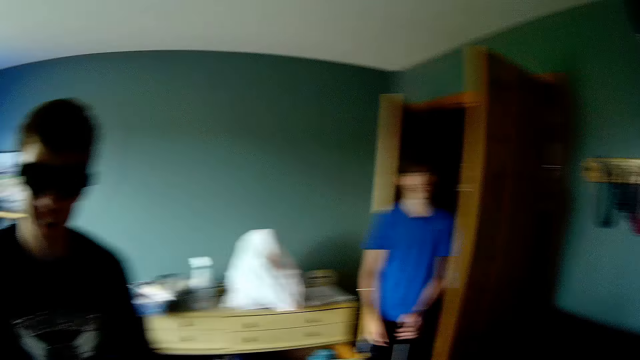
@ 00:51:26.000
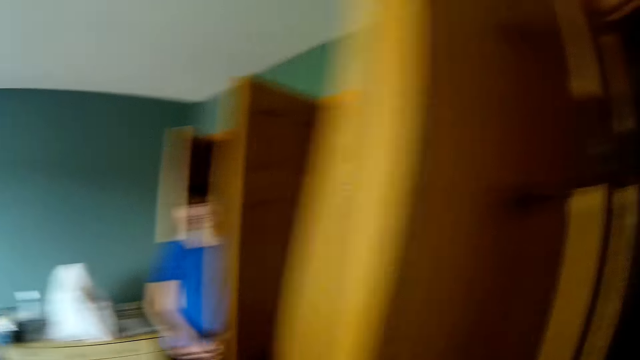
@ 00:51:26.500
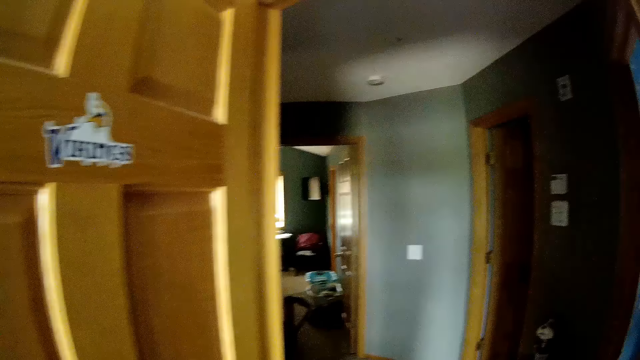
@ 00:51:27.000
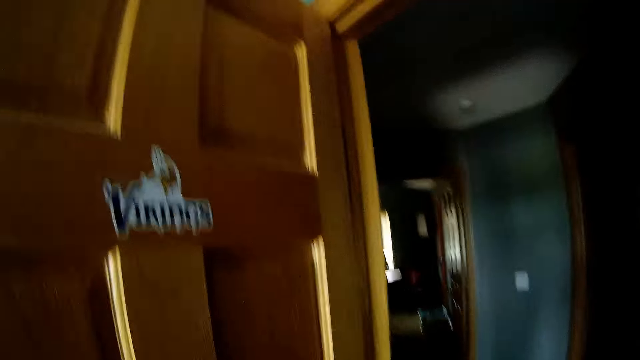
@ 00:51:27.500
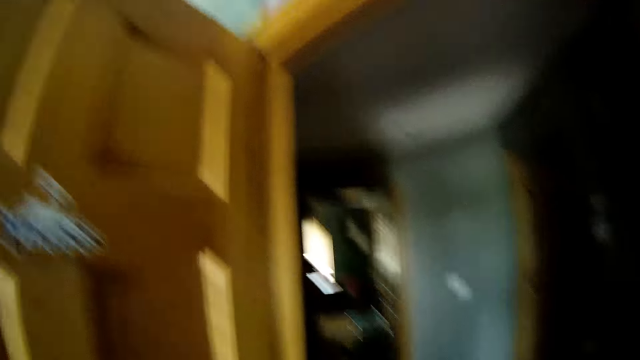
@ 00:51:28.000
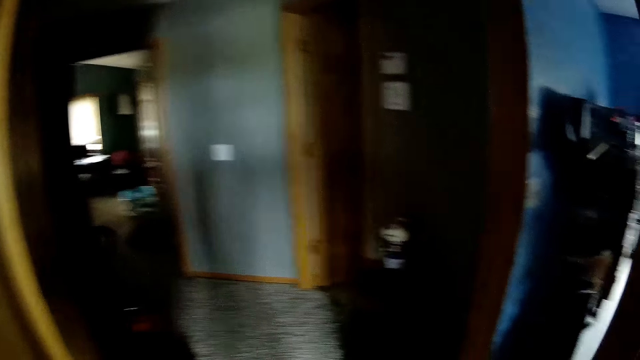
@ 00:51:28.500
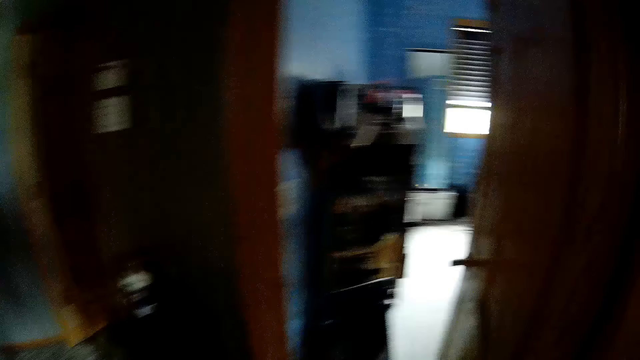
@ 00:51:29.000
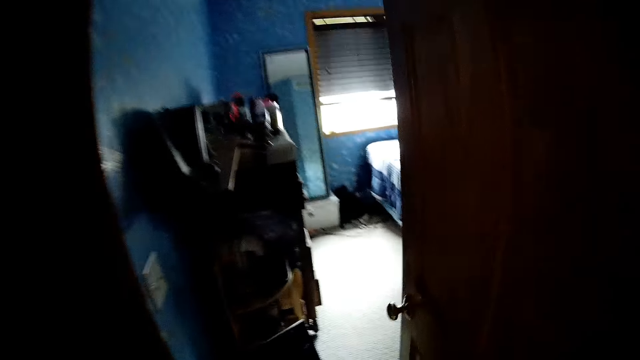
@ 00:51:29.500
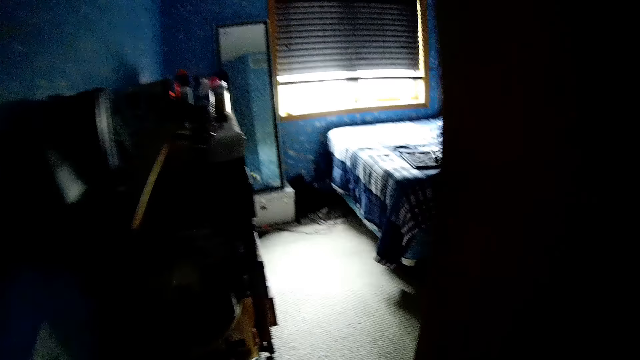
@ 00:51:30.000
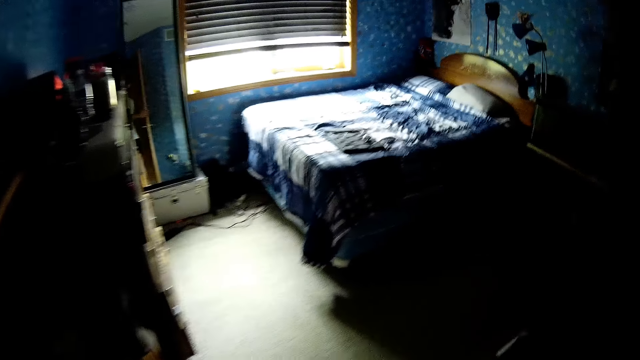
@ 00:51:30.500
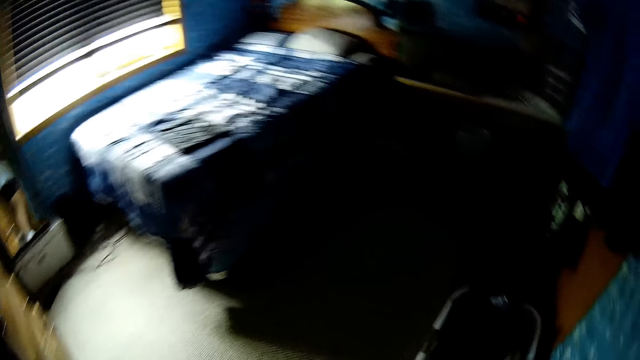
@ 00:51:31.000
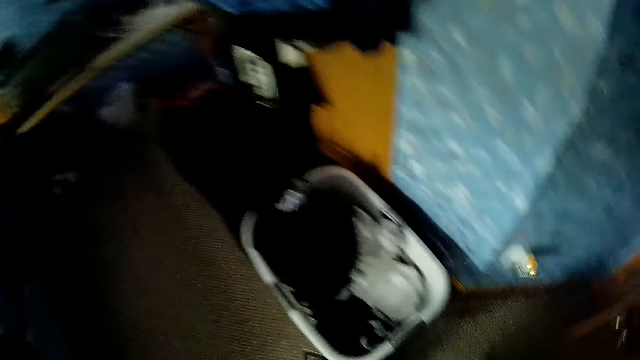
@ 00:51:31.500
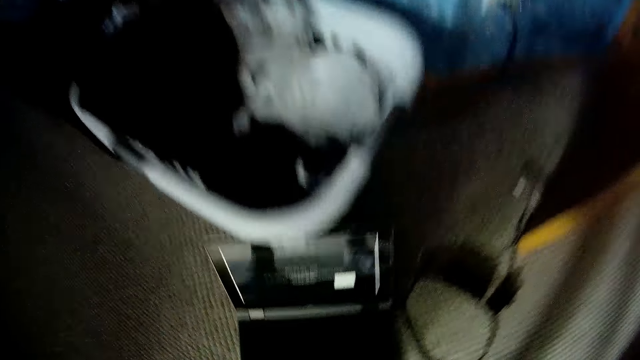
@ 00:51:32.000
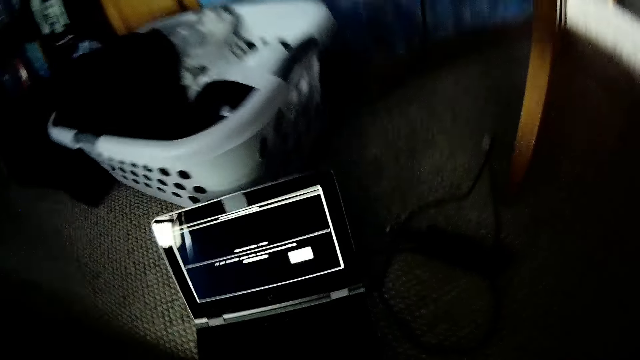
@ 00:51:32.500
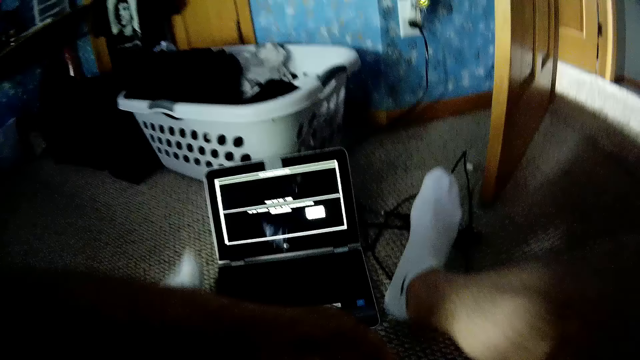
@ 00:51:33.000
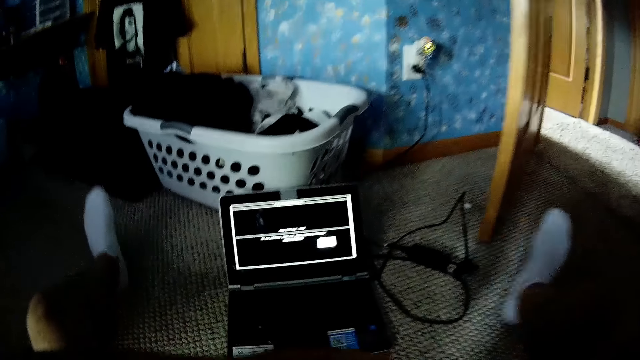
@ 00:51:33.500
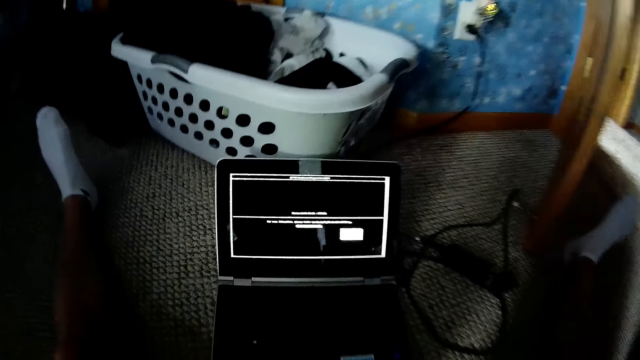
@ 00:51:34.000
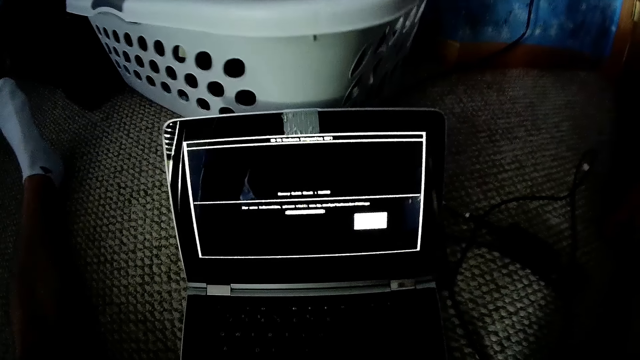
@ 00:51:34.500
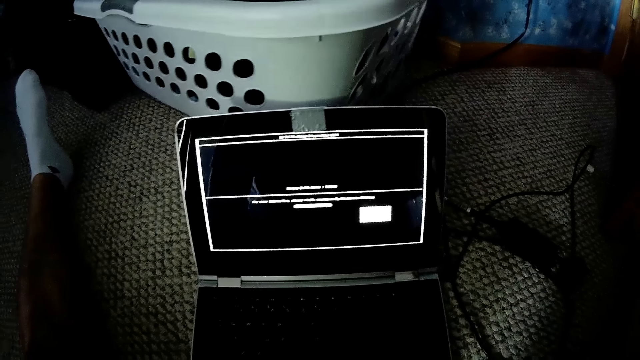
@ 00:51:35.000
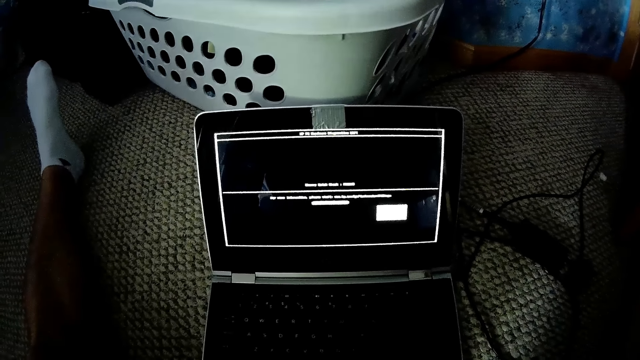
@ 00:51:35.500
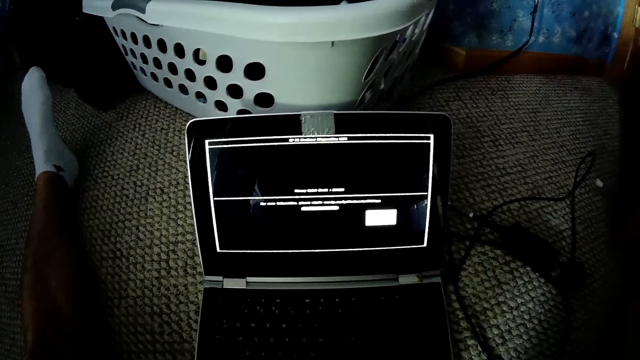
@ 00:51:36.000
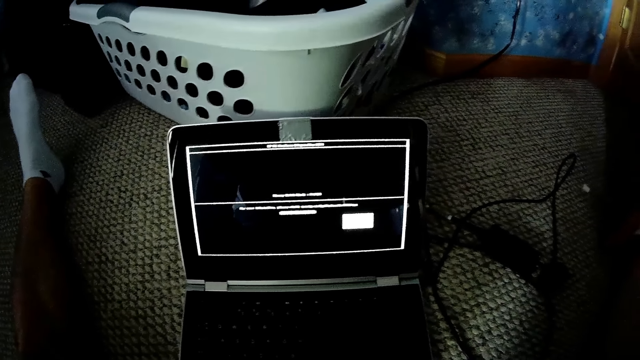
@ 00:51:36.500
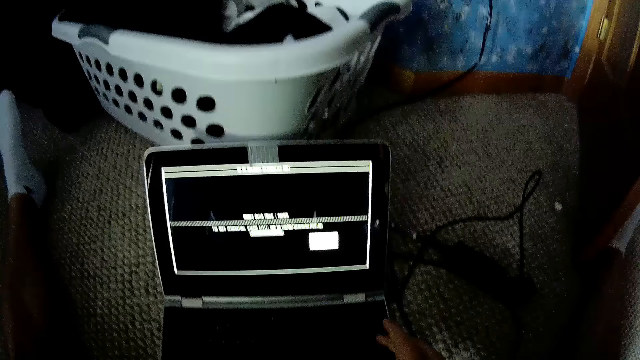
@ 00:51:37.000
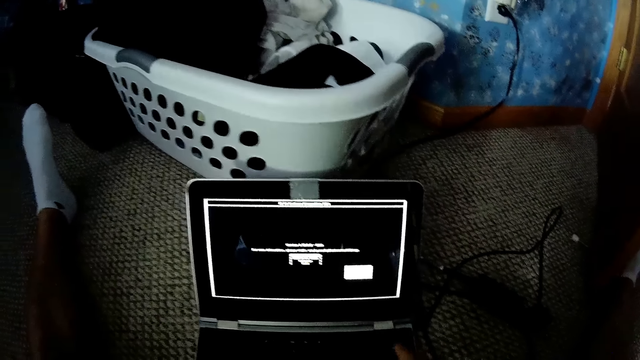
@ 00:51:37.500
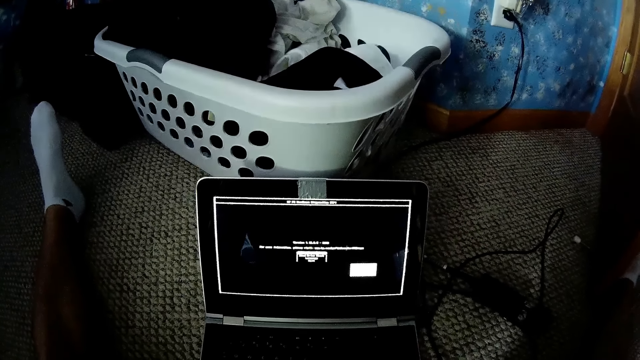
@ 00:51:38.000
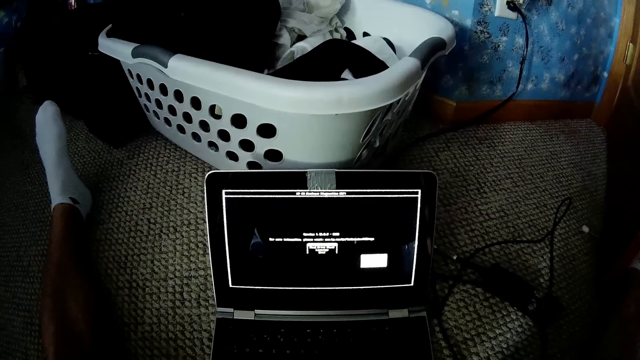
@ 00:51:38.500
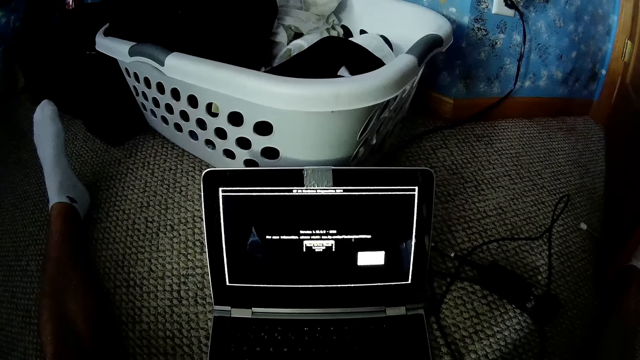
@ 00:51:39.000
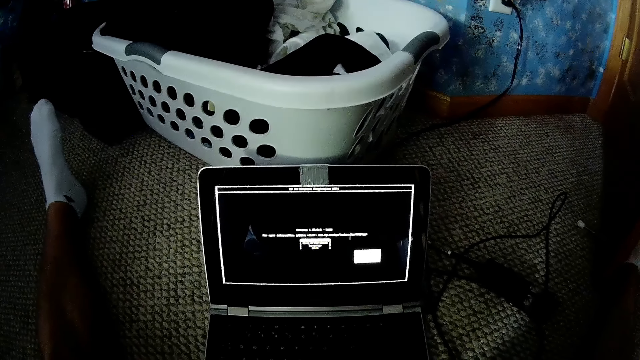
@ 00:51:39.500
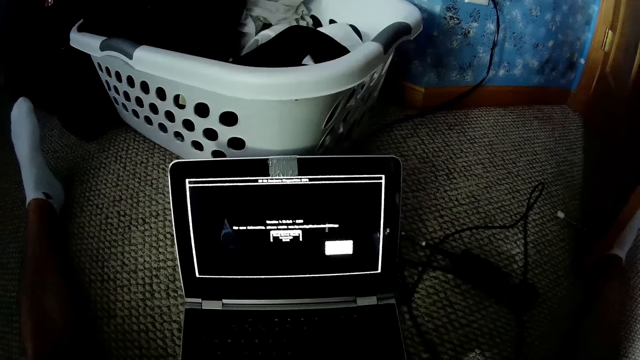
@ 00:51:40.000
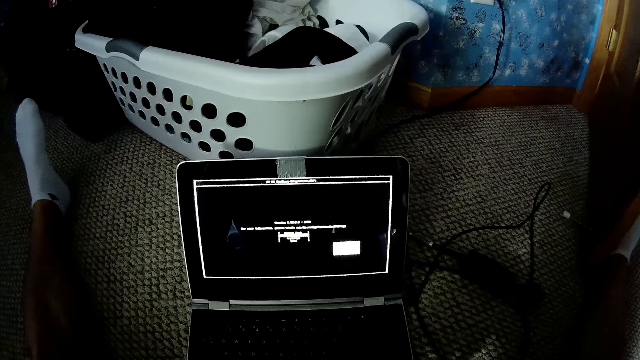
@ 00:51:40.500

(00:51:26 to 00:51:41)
A man converses with the camera wearer. The man looks around the room. The camera wearer walks around the room. They look through a door, look around, and walk into a room. They look at a laptop. They sit on a couch. They converse with the man. They press the laptop keyboard.

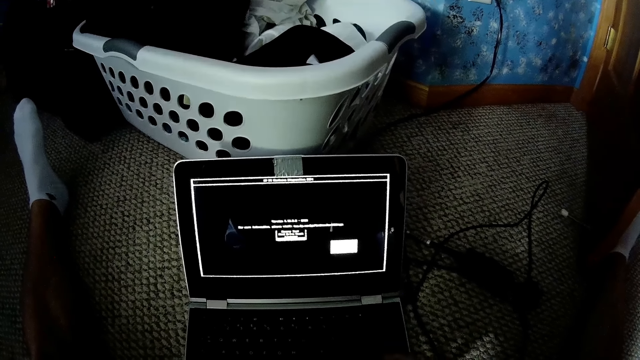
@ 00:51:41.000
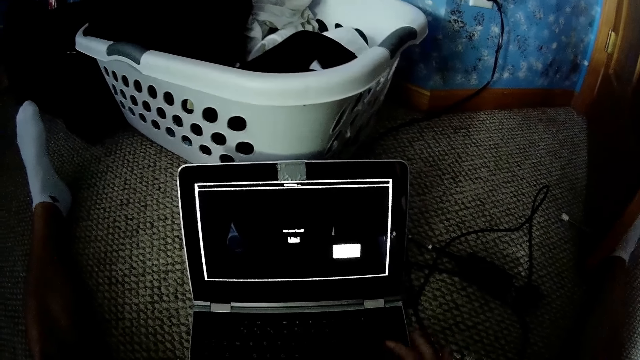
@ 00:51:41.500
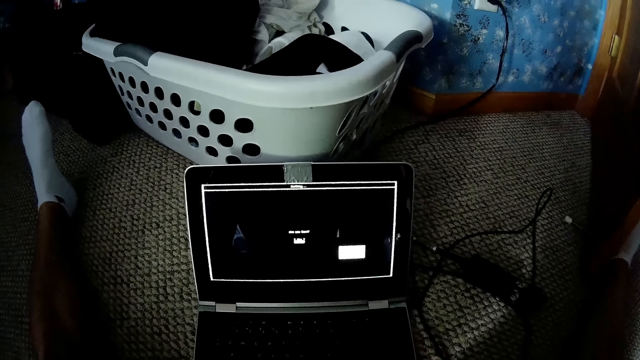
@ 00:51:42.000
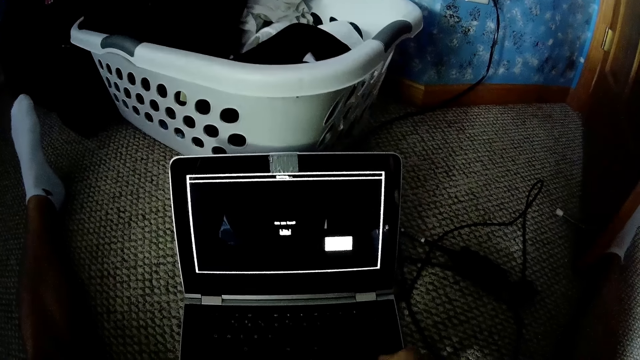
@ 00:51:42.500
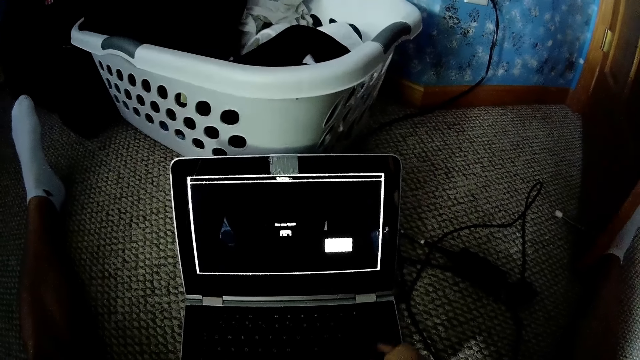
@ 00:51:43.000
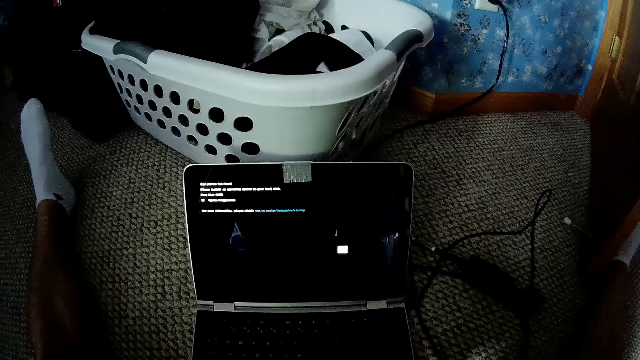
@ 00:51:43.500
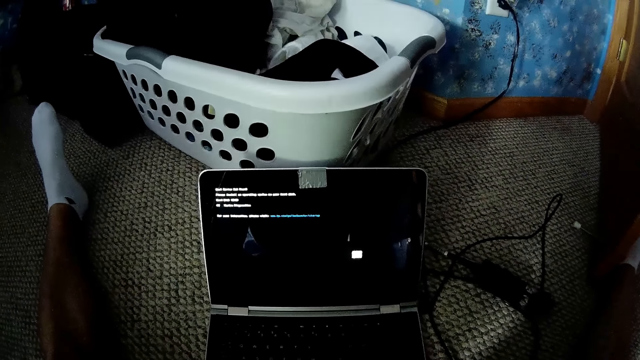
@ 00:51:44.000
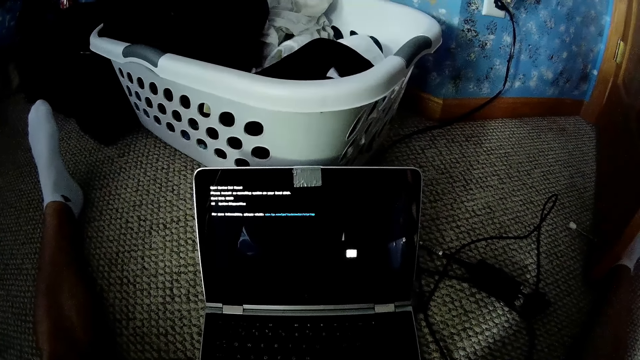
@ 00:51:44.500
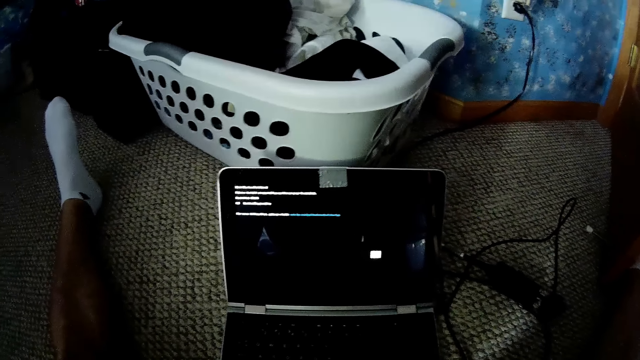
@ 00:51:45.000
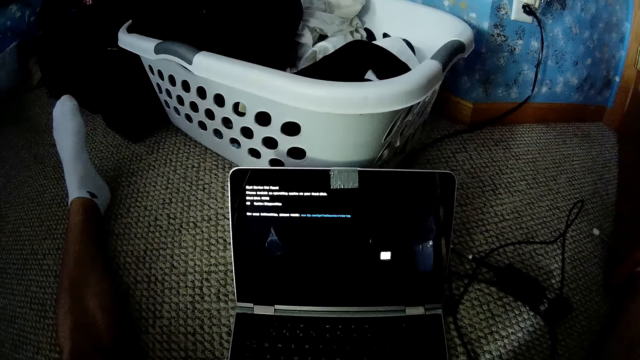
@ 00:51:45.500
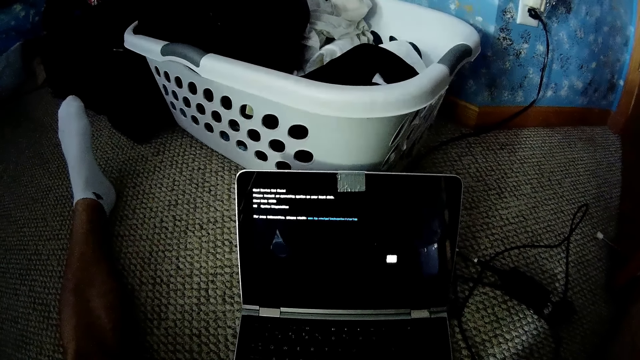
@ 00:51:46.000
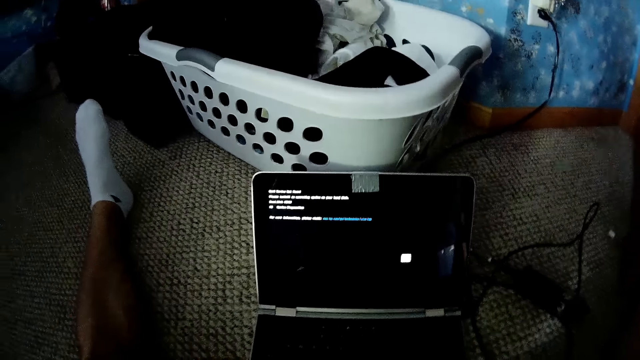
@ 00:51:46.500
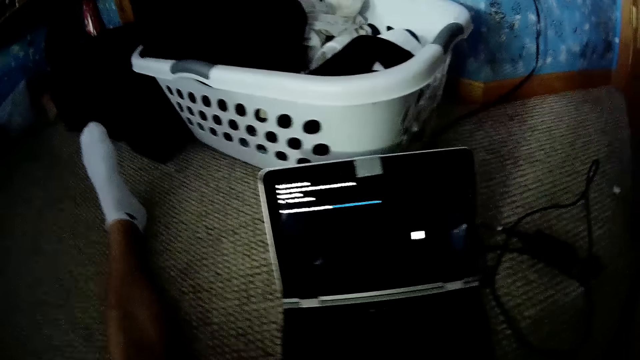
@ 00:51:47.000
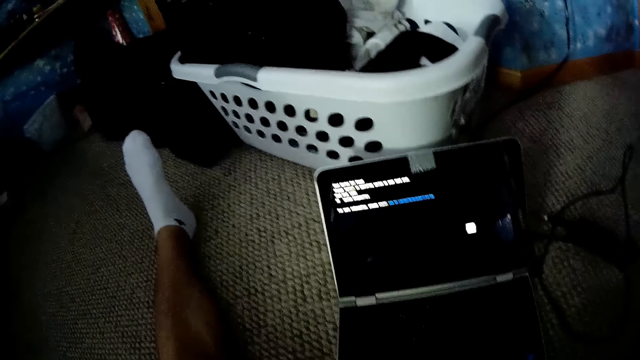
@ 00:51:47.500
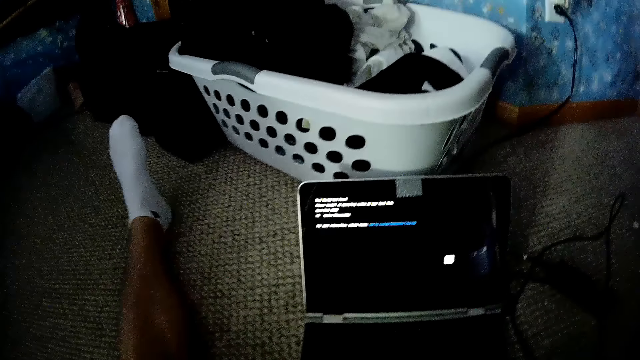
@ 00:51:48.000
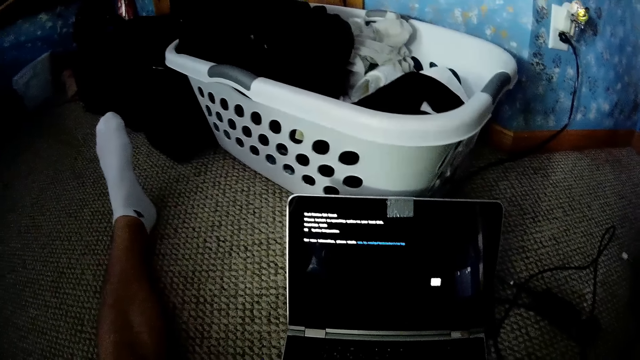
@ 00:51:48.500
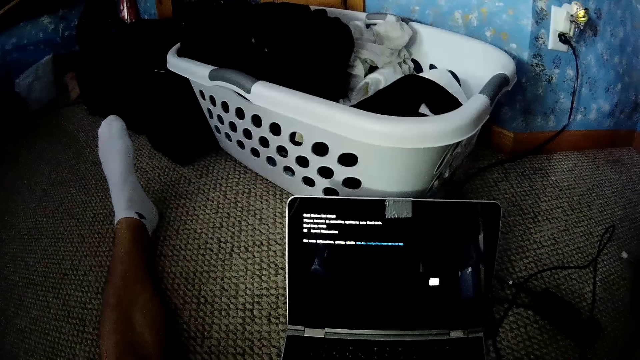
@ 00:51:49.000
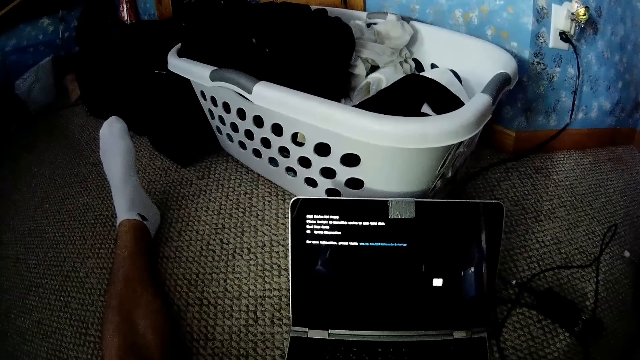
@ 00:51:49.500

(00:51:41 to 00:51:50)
The camera wearer uses a laptop.
